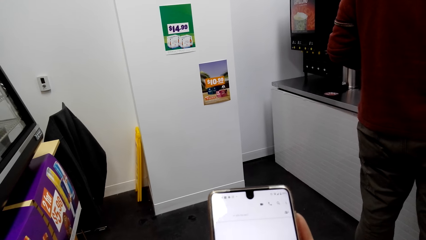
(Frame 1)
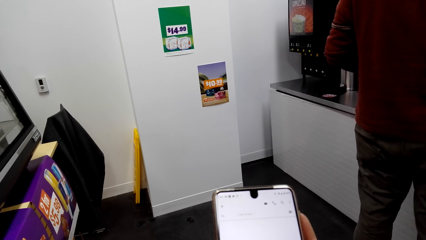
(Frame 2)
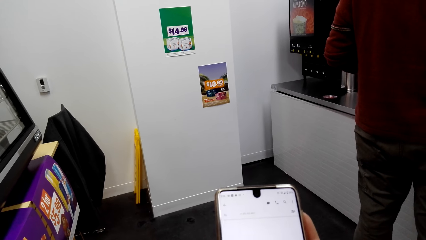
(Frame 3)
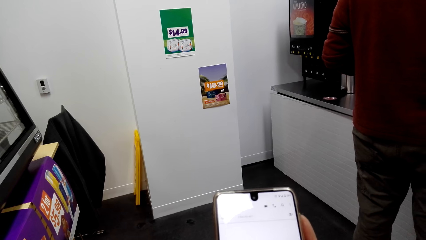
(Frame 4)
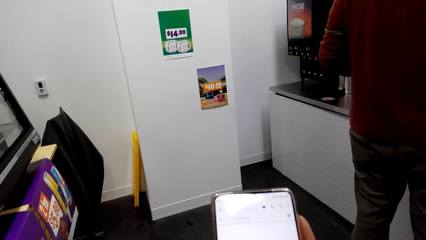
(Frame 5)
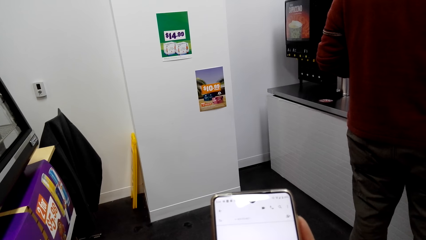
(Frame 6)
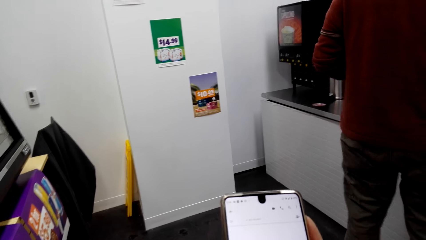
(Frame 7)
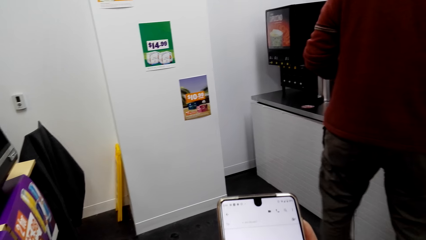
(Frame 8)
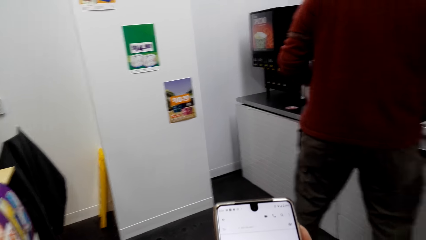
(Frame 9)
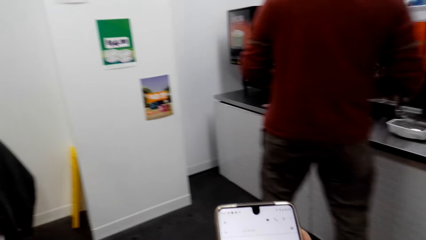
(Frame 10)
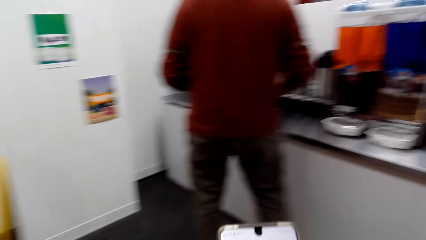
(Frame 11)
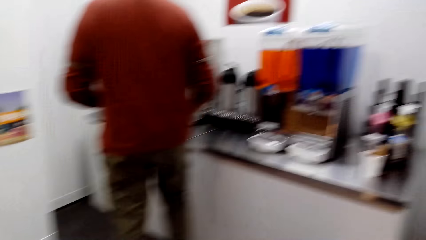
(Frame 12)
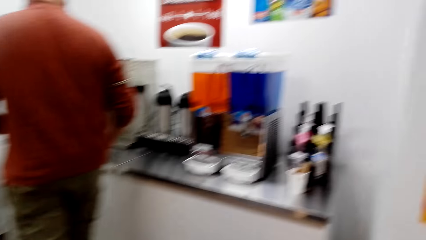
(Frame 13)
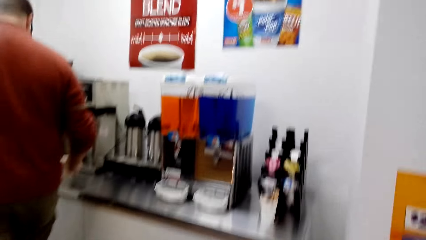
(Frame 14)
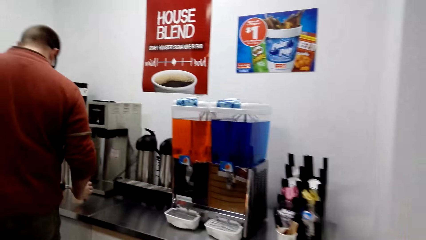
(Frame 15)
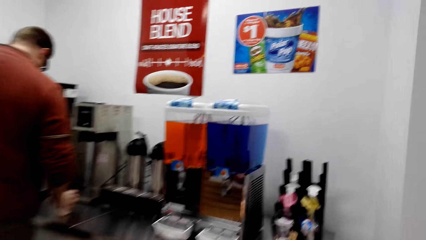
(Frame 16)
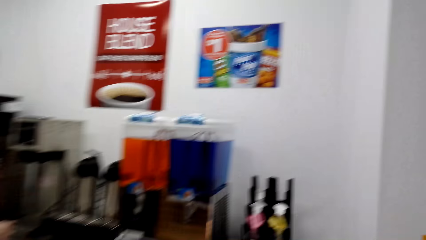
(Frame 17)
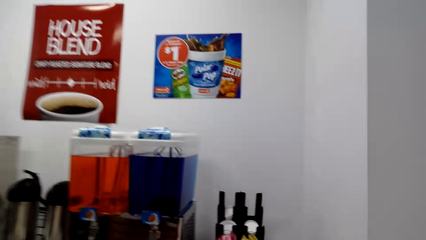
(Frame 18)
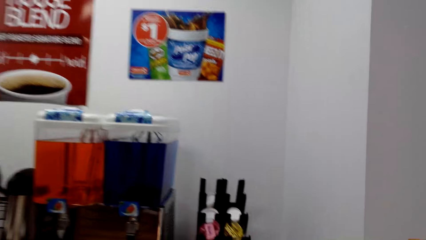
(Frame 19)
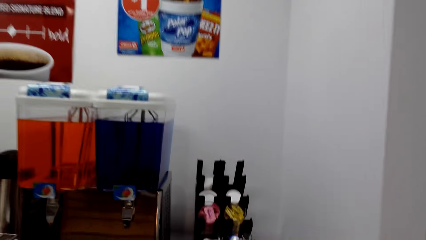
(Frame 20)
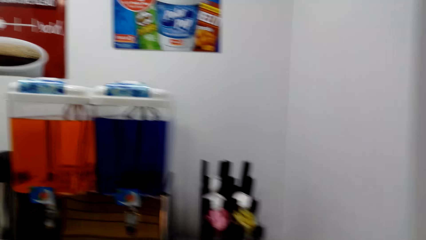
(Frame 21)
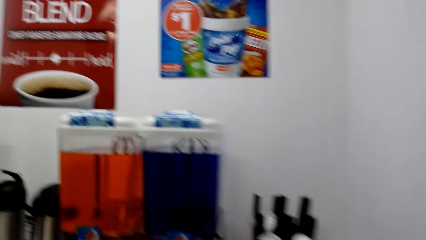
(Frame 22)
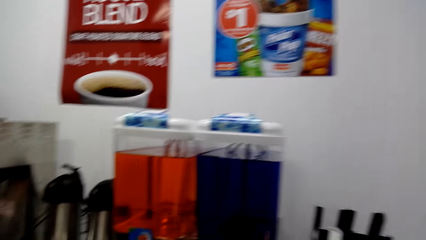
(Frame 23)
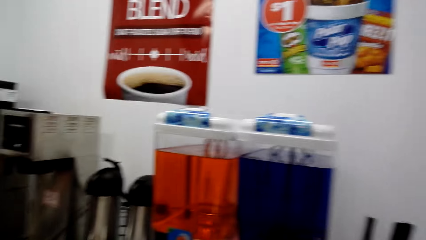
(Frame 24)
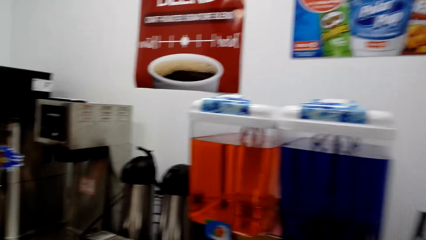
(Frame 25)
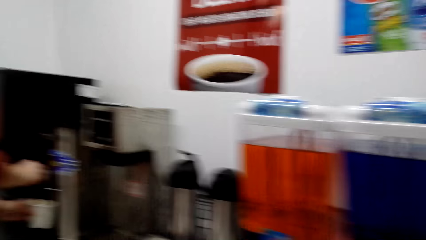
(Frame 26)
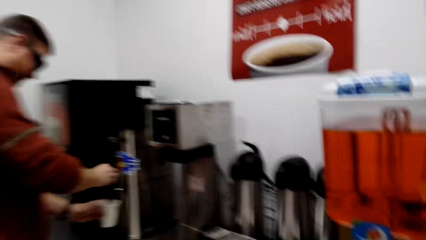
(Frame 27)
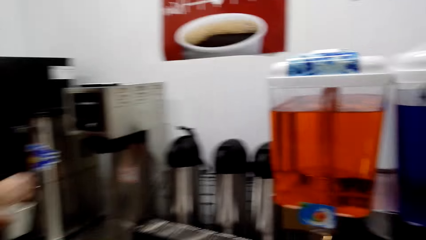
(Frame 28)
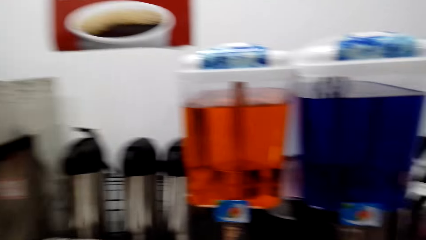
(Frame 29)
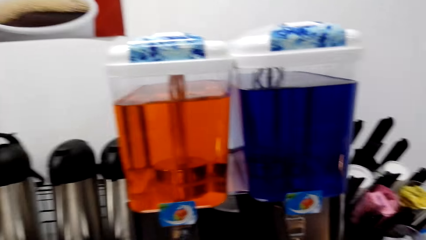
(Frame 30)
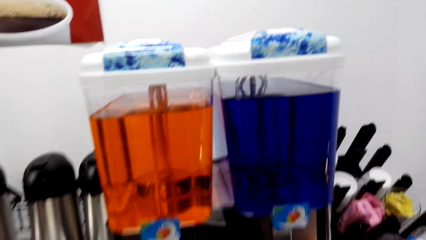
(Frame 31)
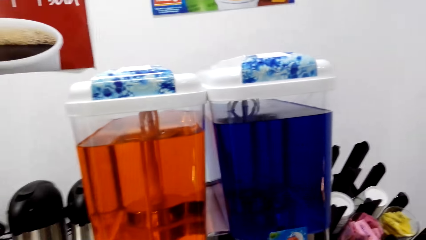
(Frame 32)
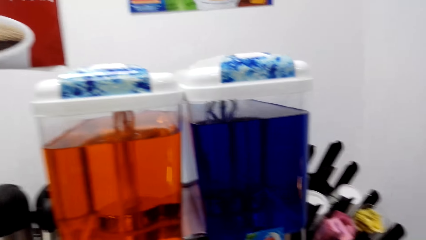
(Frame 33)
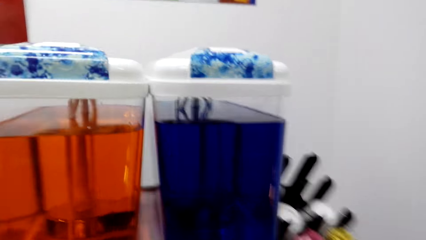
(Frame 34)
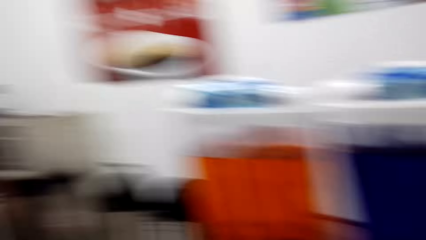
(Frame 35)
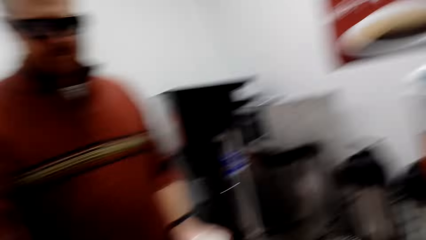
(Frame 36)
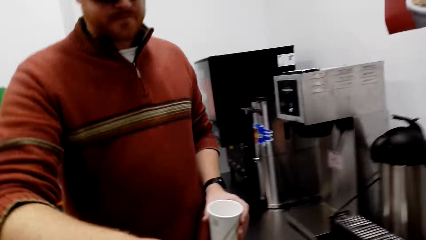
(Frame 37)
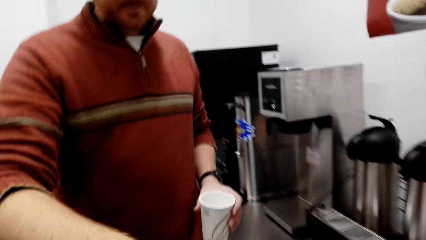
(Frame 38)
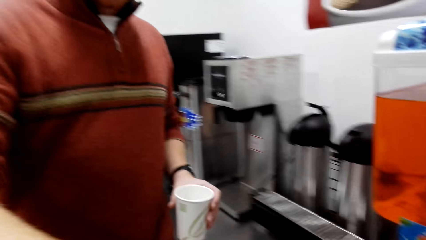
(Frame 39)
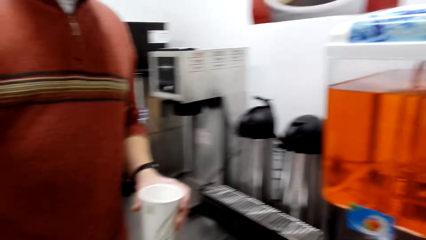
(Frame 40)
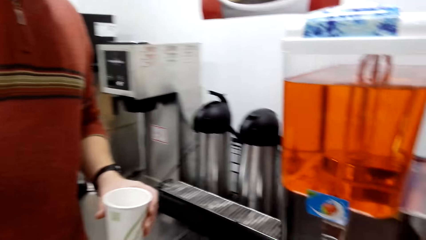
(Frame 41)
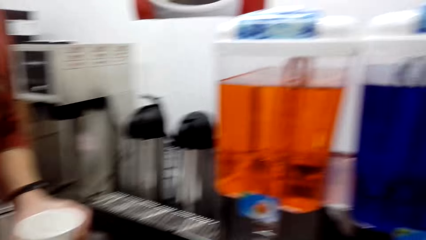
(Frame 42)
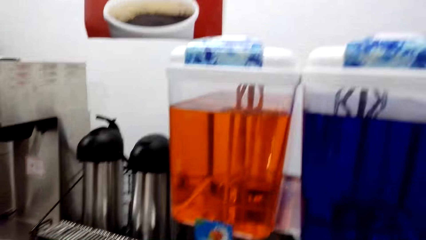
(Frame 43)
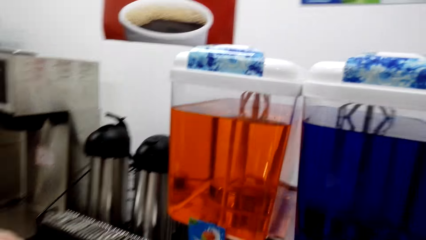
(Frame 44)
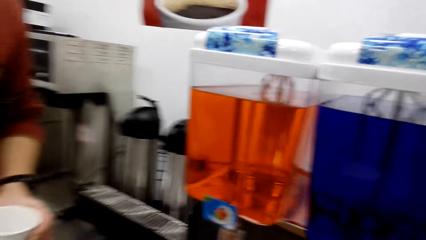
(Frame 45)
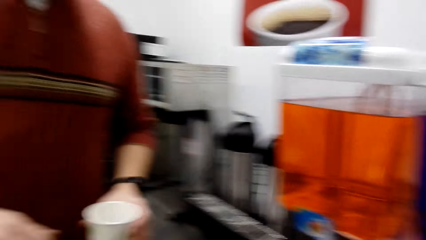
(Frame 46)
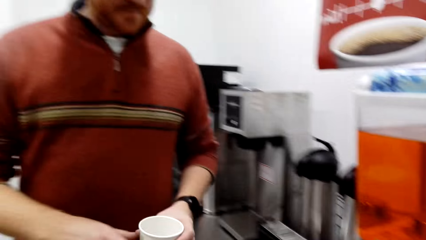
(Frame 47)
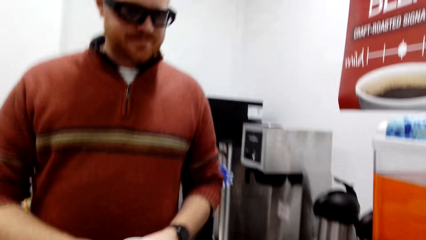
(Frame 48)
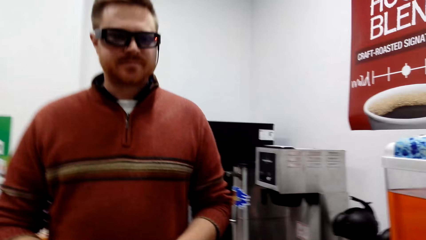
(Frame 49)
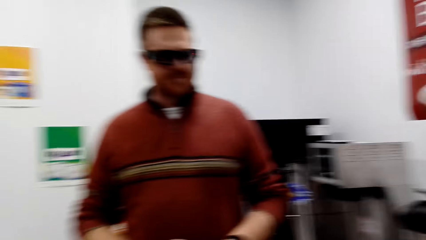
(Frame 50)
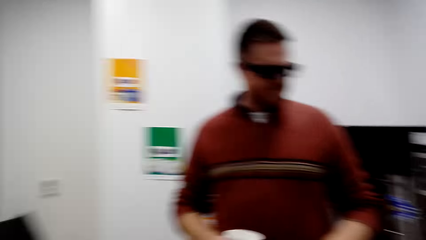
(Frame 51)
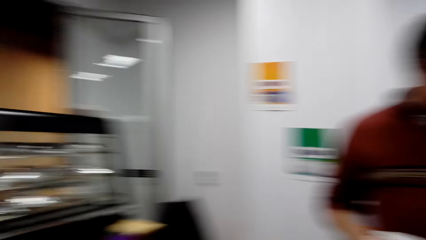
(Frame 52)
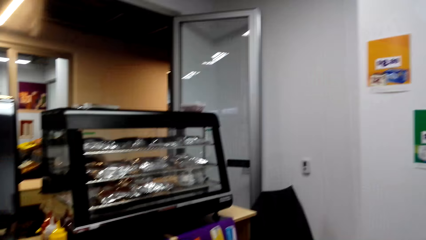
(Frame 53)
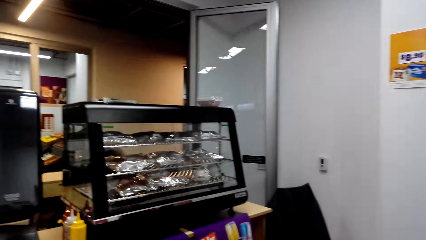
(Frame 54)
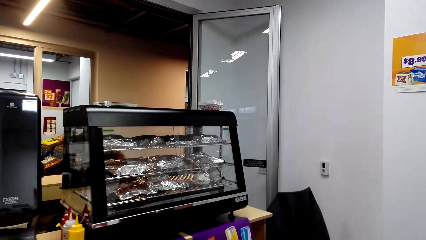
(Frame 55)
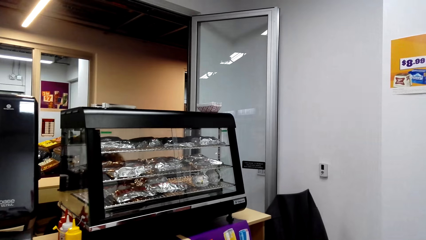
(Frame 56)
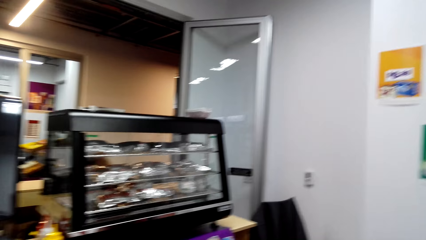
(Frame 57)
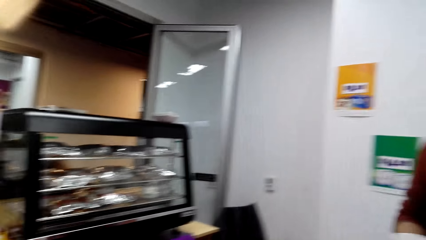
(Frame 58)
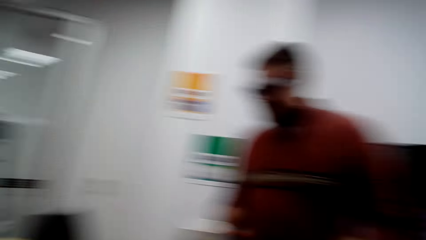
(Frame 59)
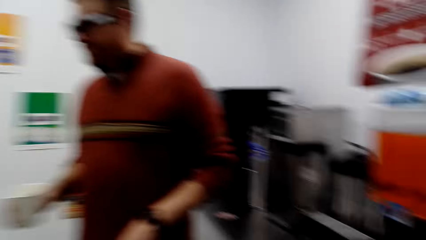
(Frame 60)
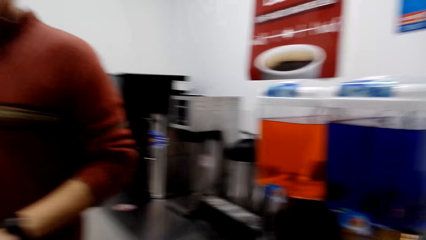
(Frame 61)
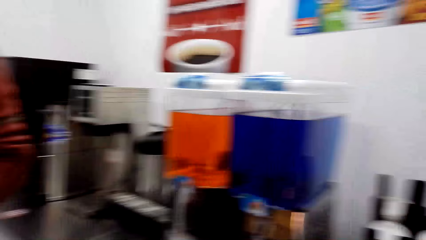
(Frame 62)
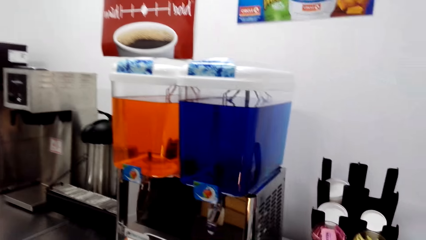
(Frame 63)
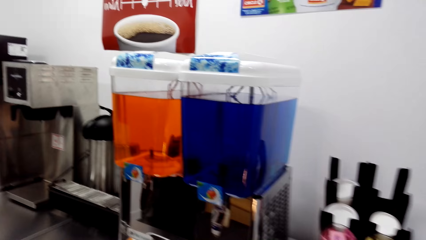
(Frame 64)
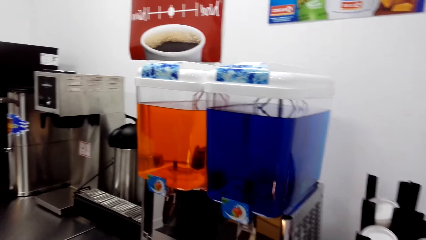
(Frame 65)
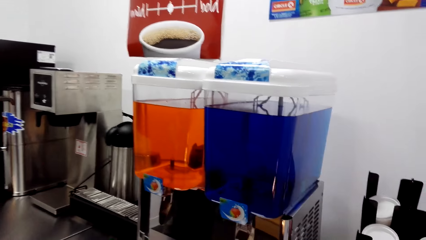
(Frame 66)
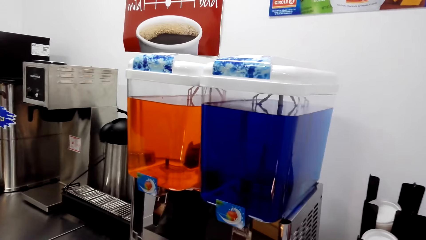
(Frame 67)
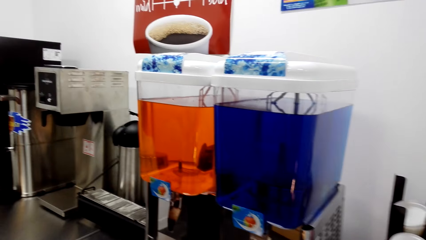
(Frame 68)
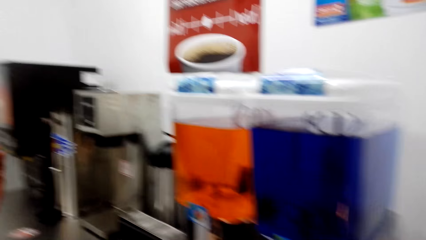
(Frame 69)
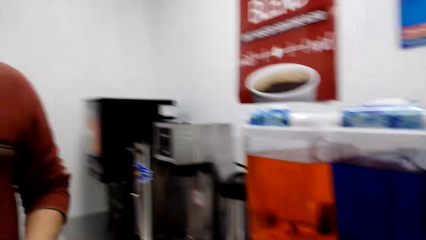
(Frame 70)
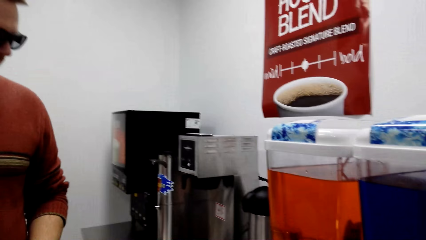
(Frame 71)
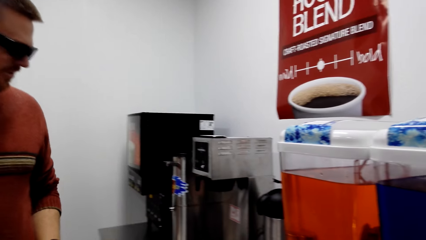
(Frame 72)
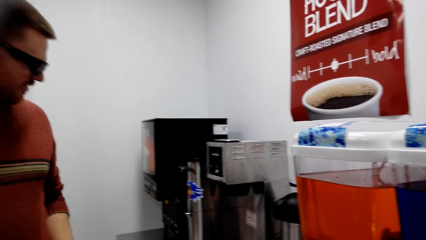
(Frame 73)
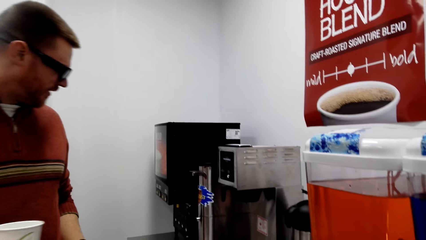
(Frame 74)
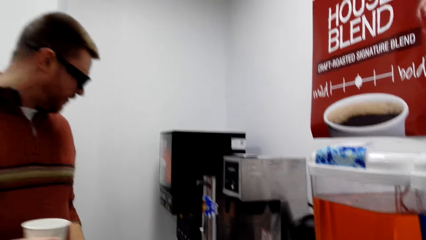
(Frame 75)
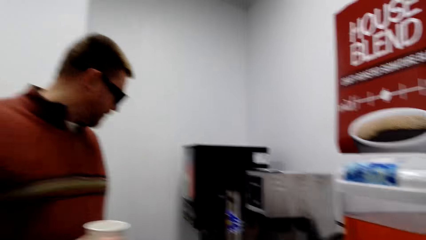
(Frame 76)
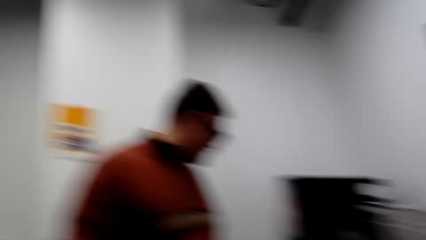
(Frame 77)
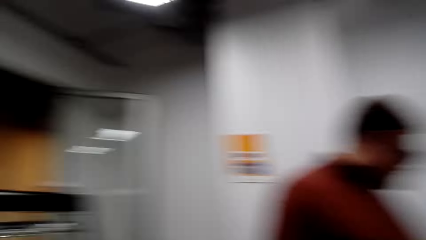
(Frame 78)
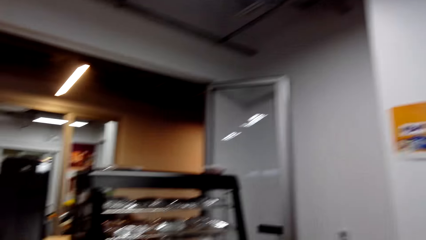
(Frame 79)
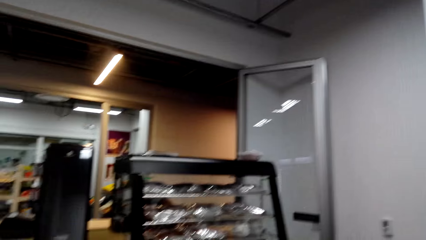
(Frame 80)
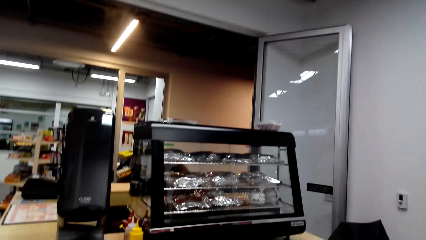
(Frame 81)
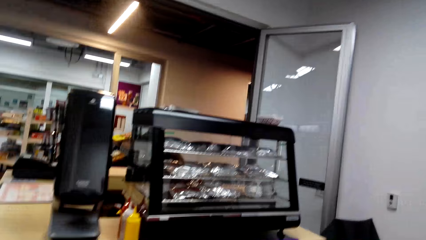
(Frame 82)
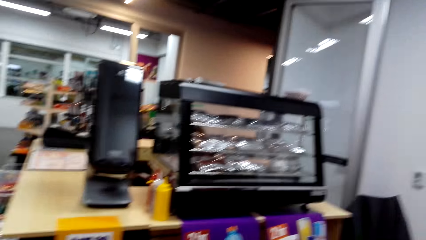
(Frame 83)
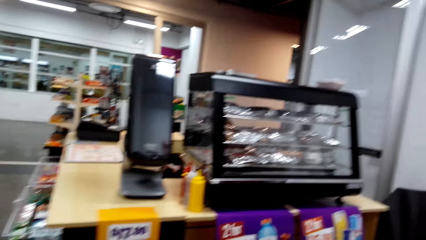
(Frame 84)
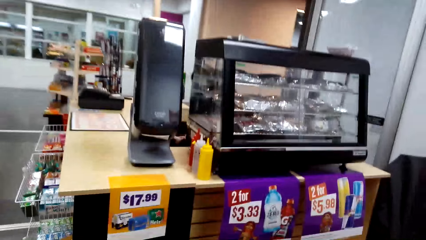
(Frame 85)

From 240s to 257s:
A man hands over a cup of drink to the camera wearer.
